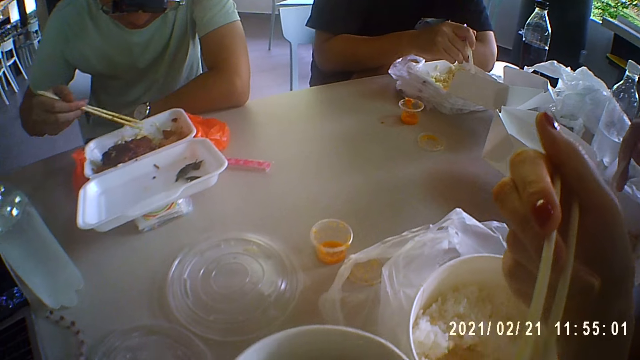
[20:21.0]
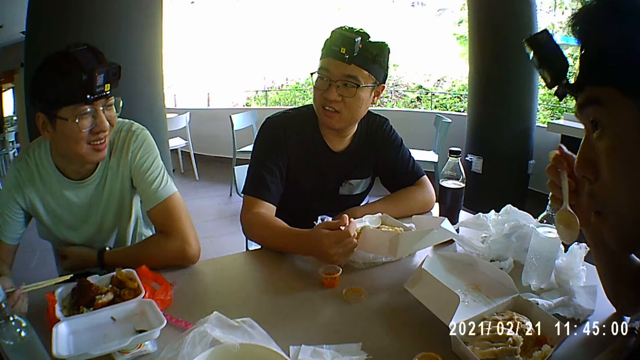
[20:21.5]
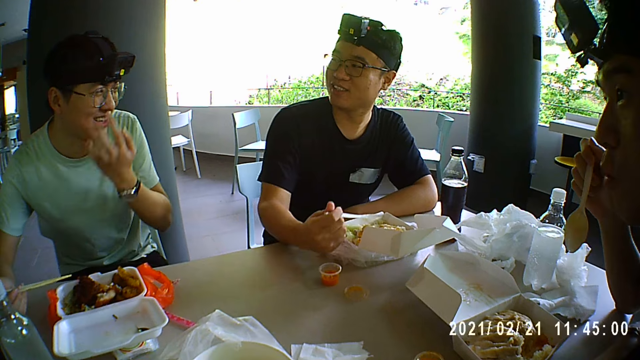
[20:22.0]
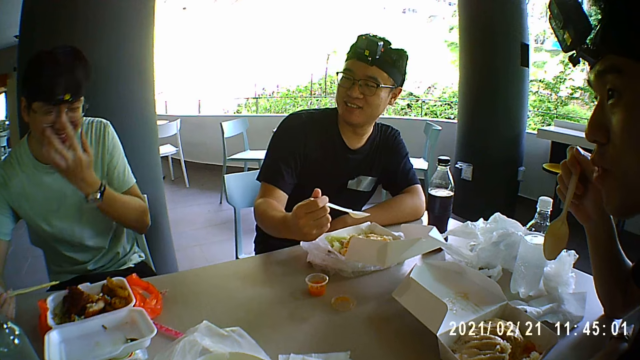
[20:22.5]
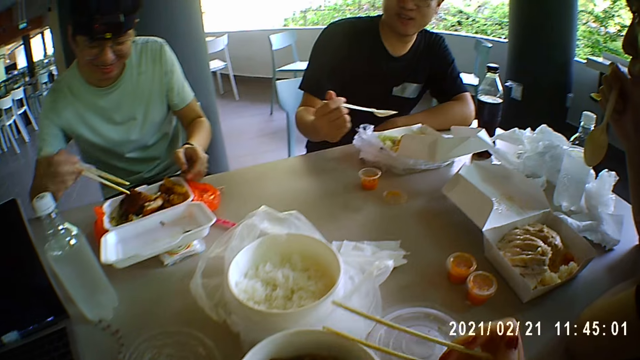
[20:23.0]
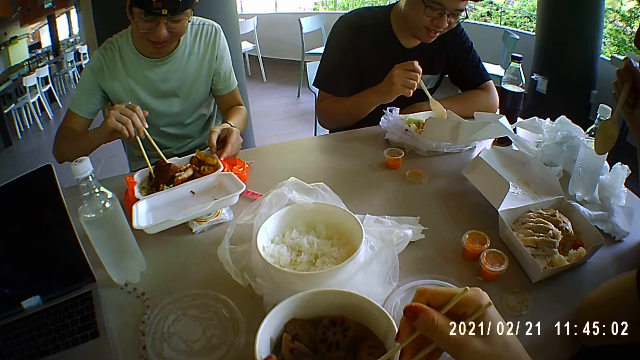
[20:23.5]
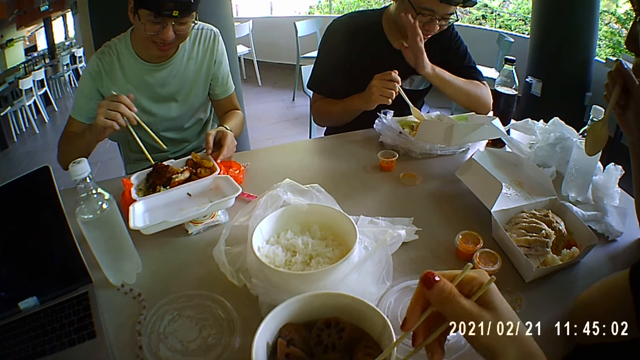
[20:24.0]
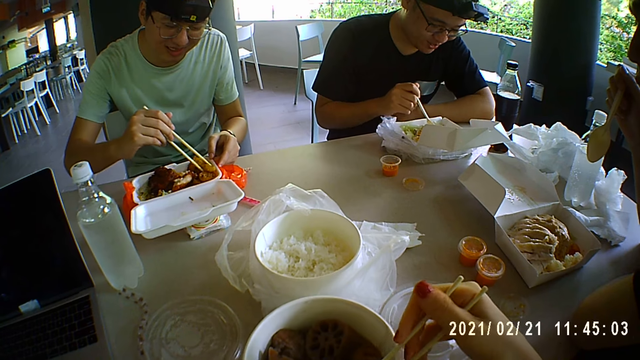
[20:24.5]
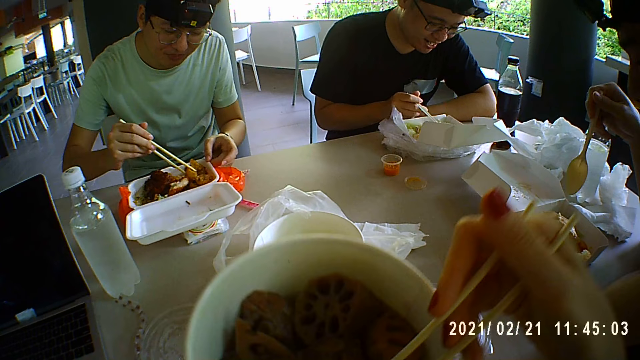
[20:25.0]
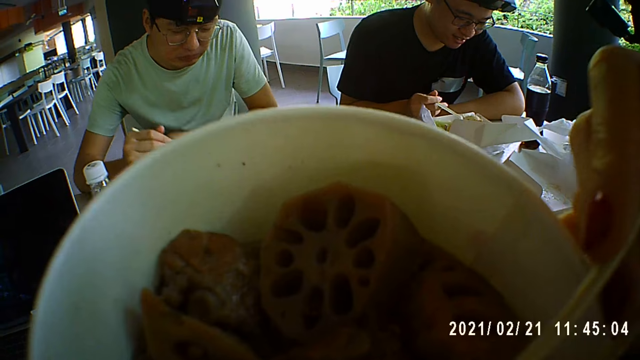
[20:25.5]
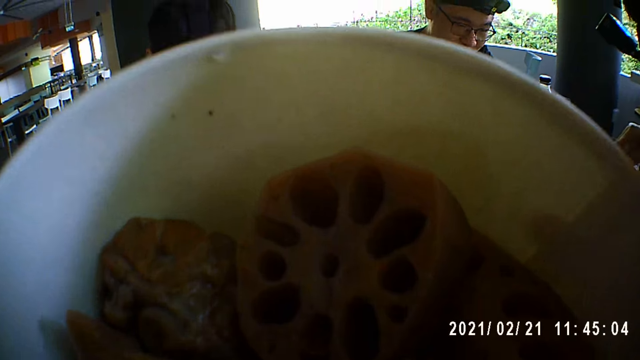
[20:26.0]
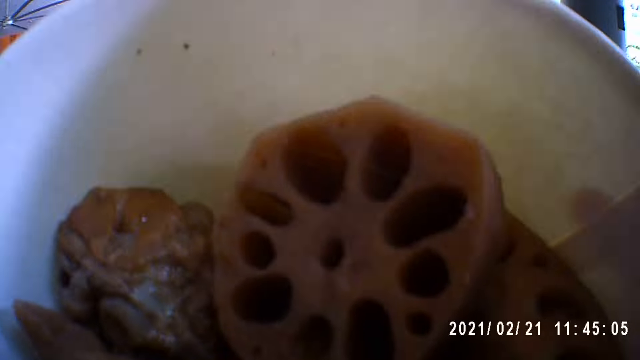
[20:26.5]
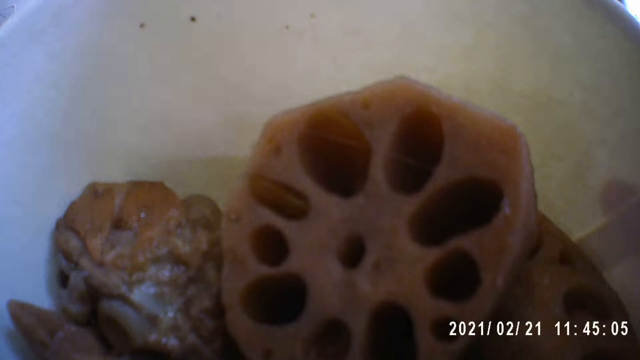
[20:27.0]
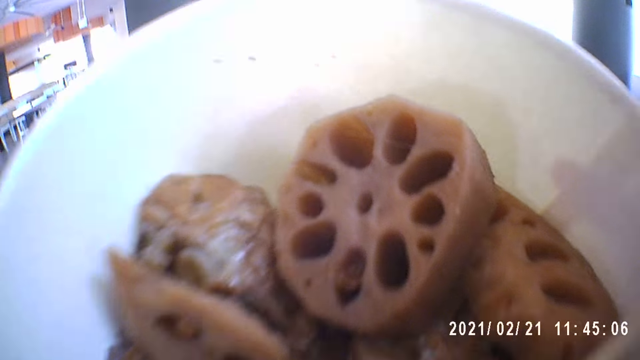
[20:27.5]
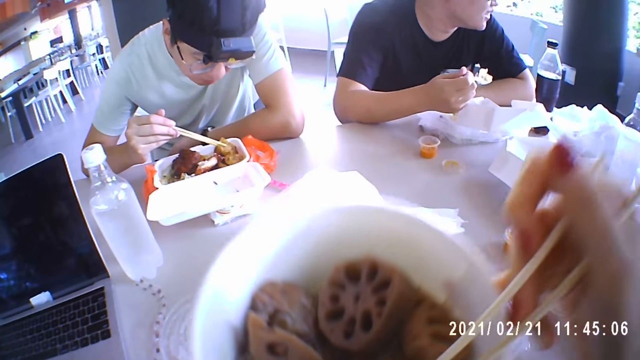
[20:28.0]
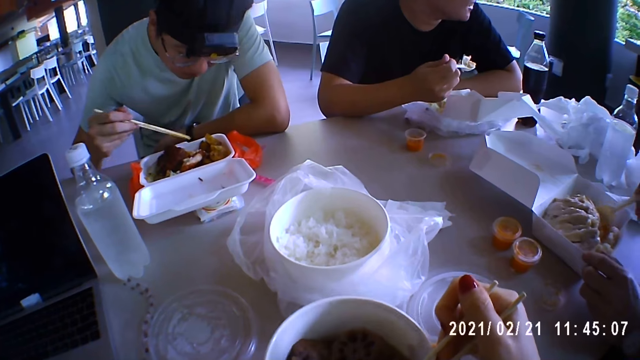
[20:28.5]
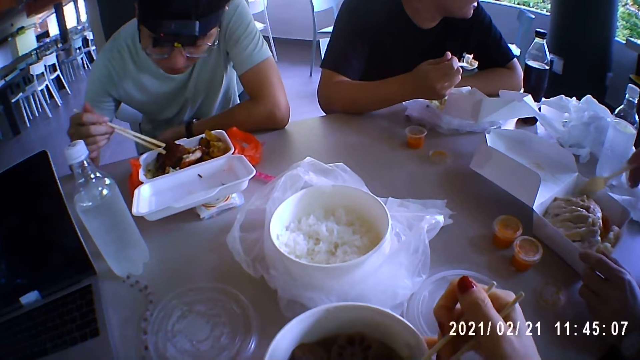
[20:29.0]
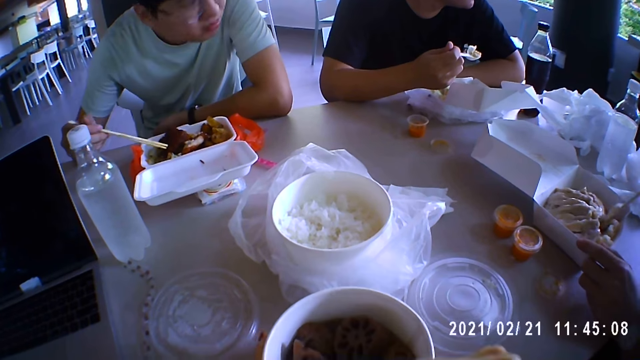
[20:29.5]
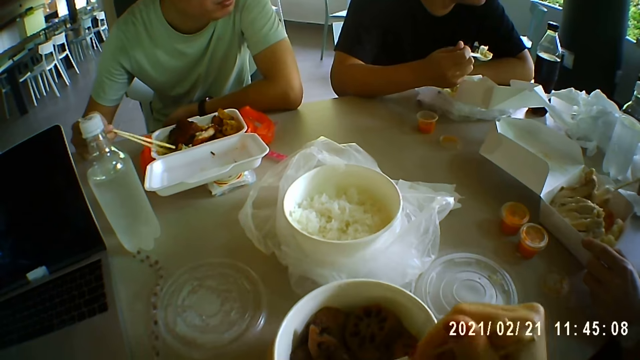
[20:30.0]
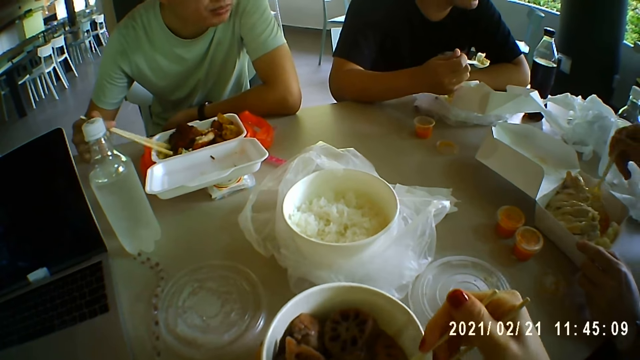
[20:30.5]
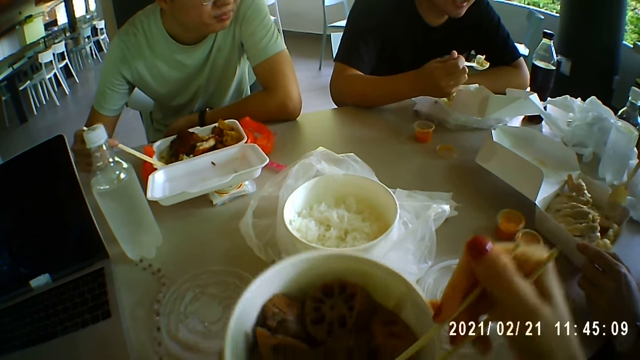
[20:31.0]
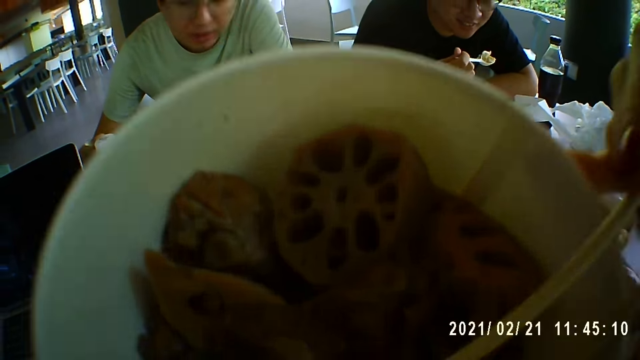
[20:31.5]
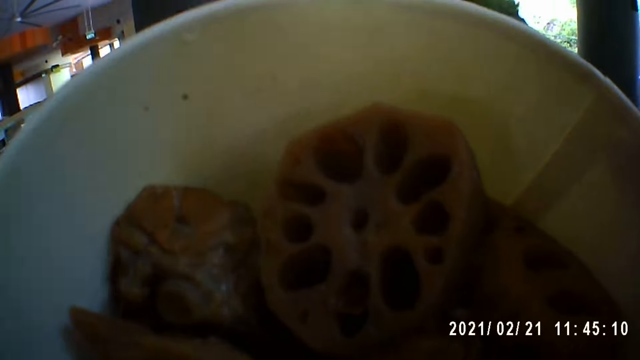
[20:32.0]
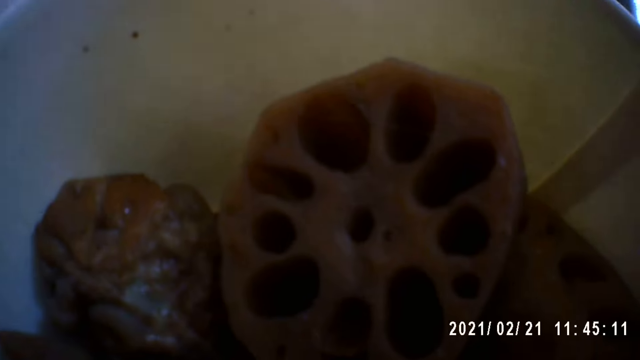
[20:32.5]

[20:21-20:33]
A man touches his glasses. The camera wearer talks to a person and another person. They eat the food.

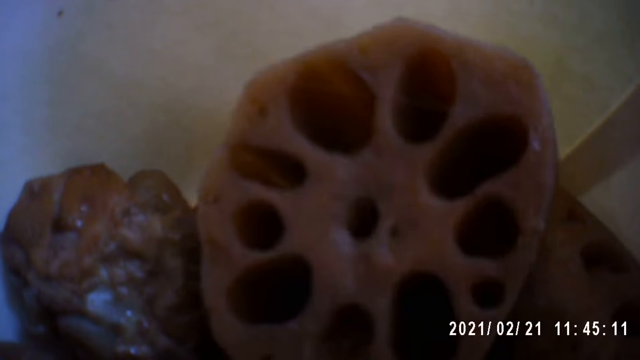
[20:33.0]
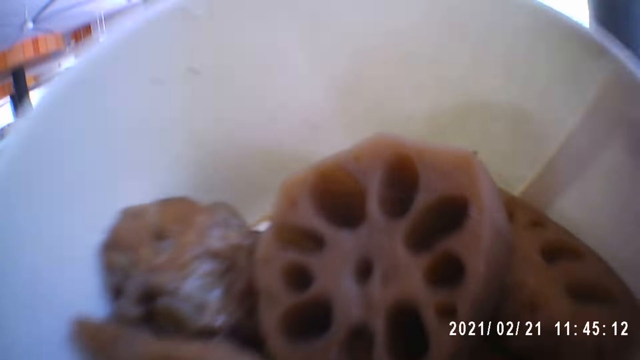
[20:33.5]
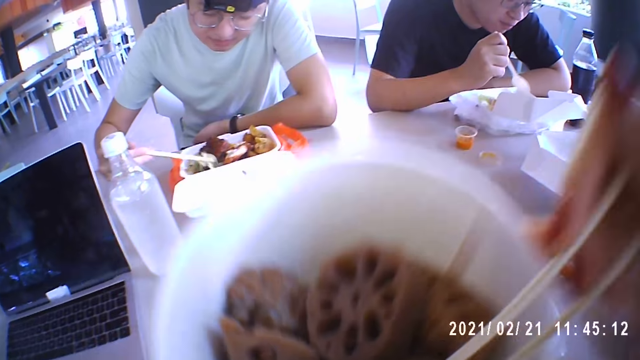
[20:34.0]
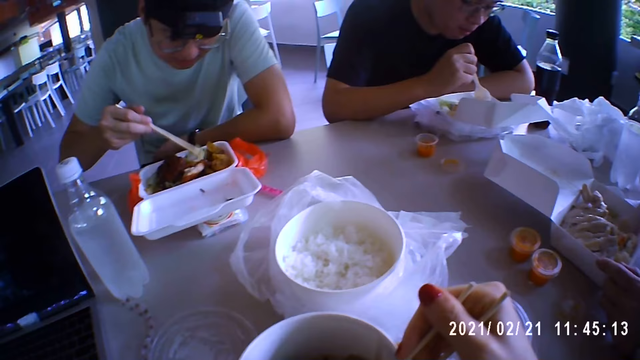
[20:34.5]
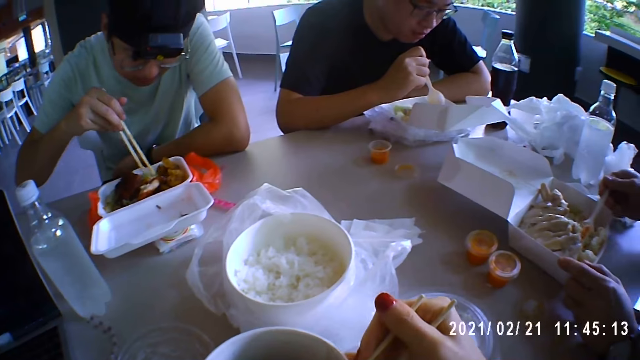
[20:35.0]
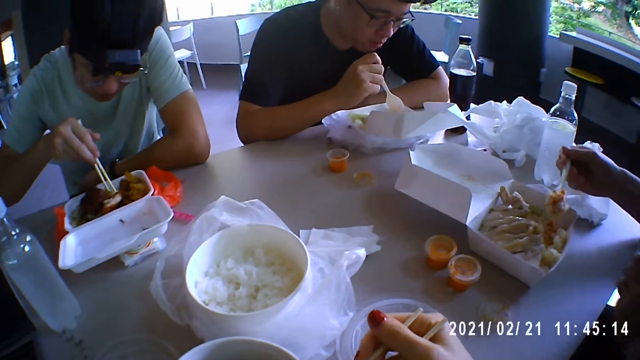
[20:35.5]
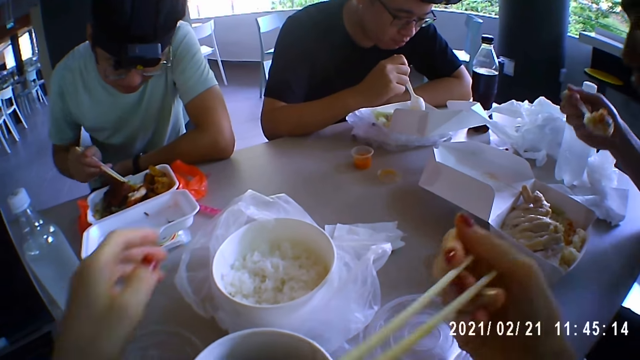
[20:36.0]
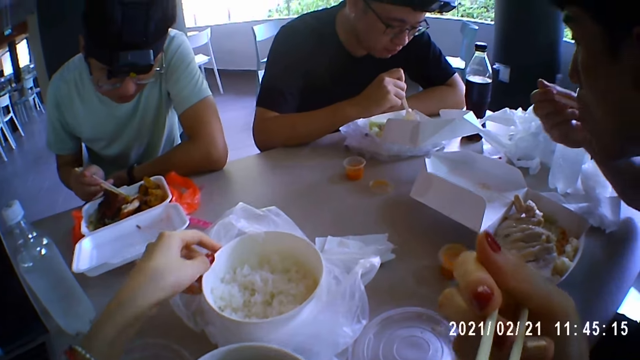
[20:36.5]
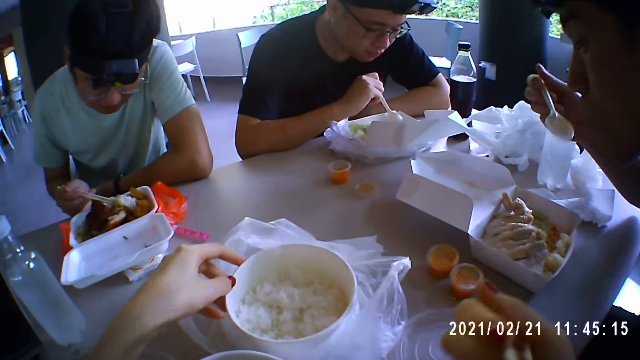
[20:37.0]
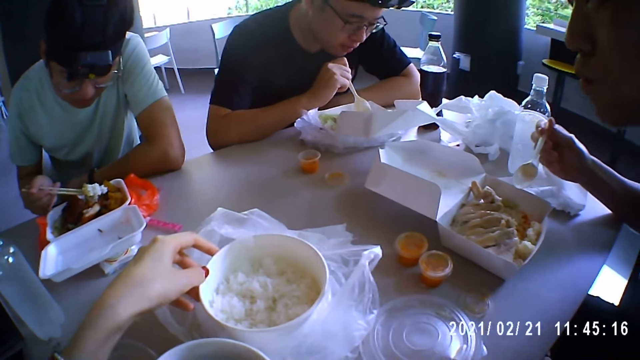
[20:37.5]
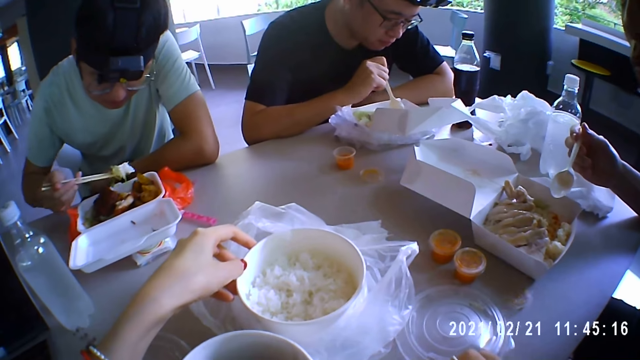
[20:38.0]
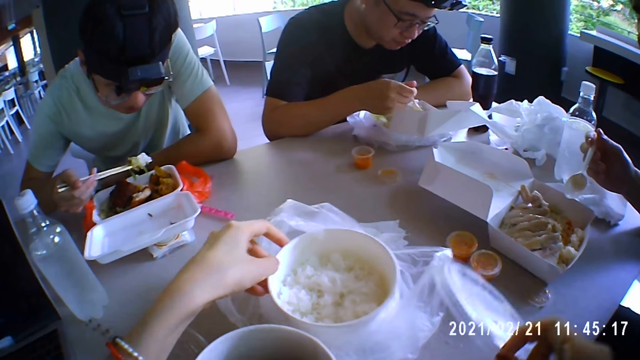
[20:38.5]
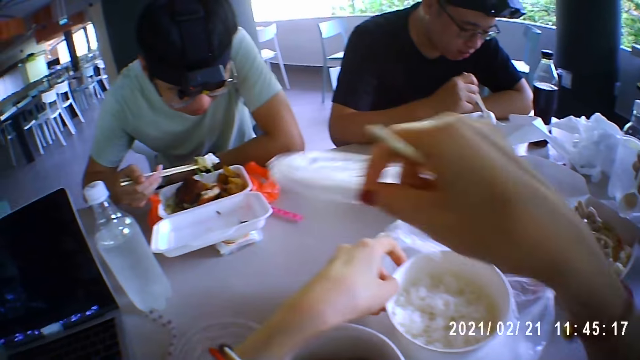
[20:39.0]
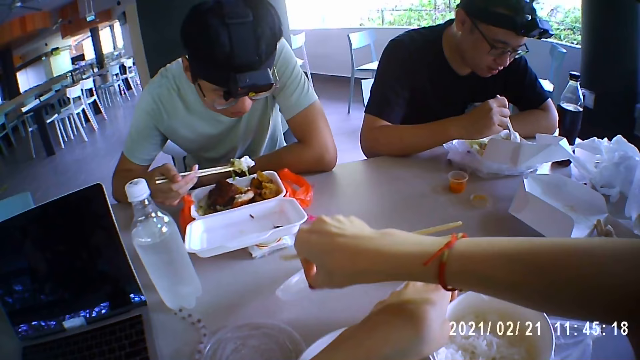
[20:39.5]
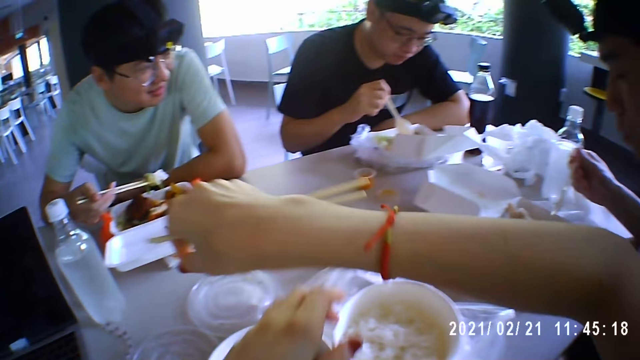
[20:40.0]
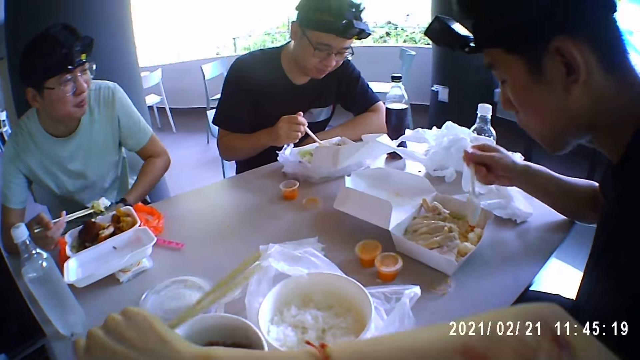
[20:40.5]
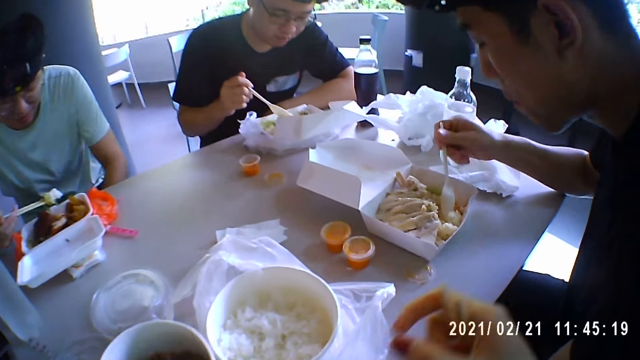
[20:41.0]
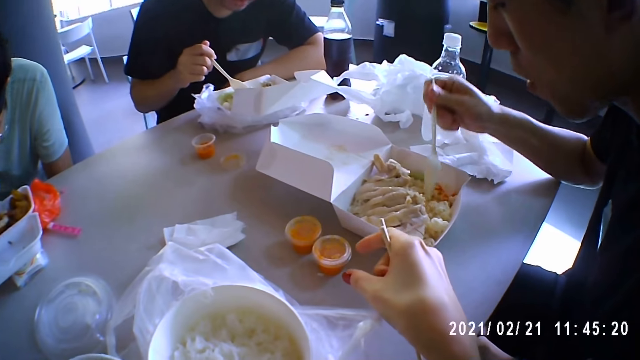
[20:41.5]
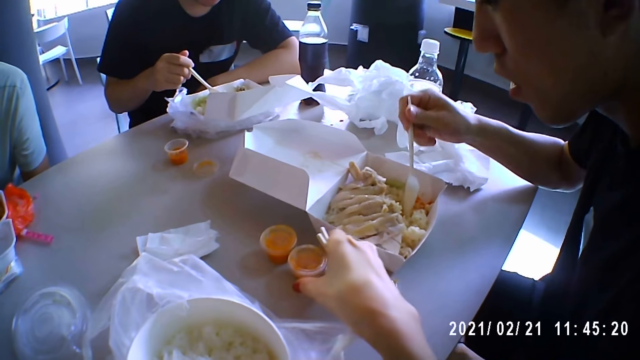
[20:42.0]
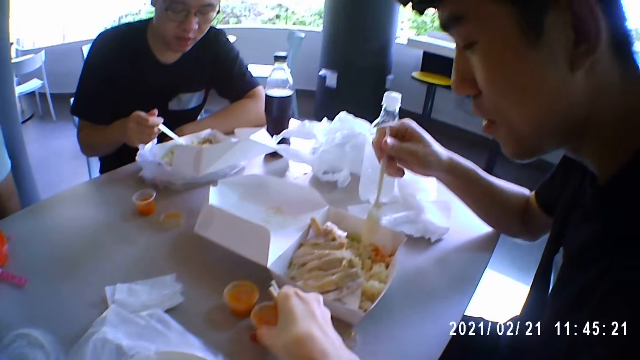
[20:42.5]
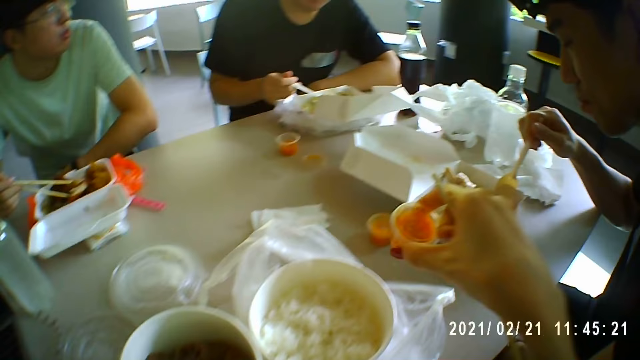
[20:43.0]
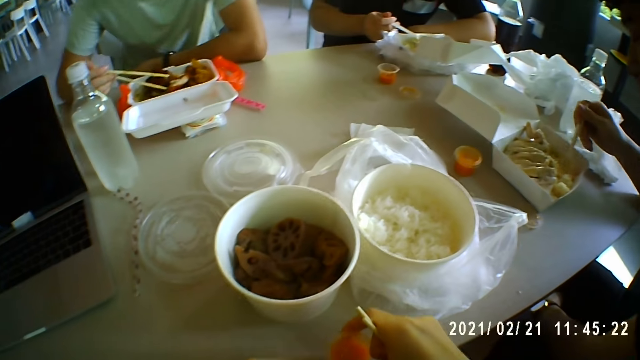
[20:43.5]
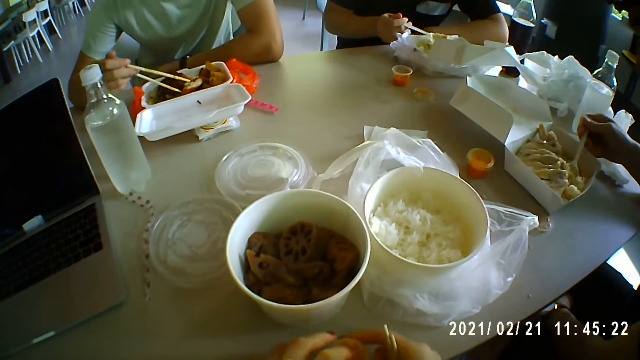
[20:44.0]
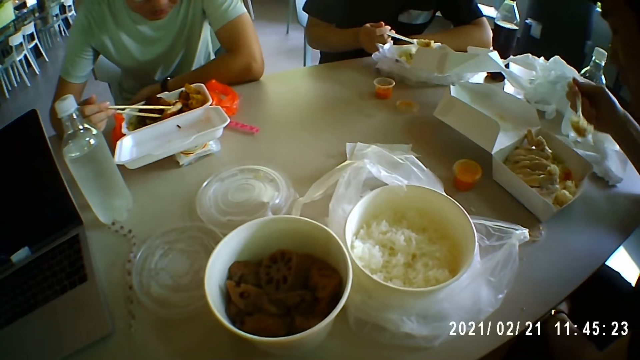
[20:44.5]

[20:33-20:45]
The camera wearer moves the lid. They pick up the sauce.
